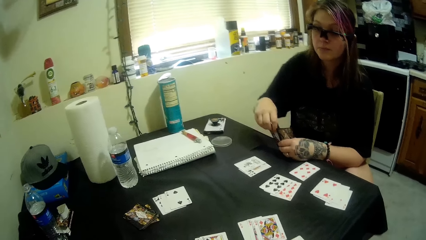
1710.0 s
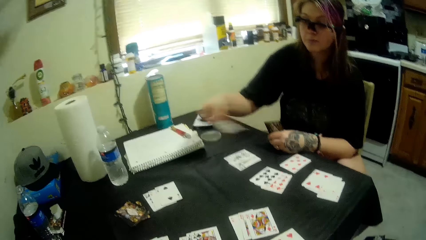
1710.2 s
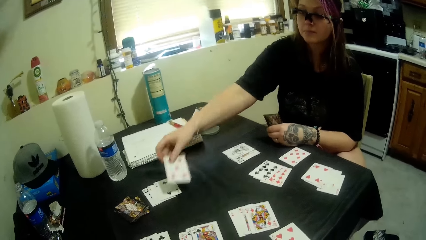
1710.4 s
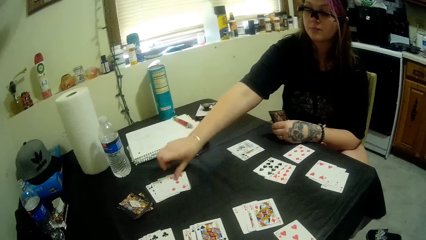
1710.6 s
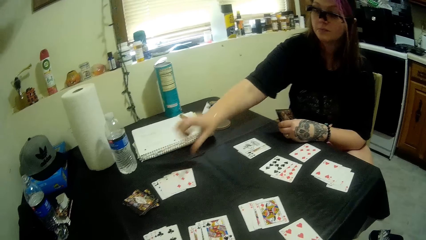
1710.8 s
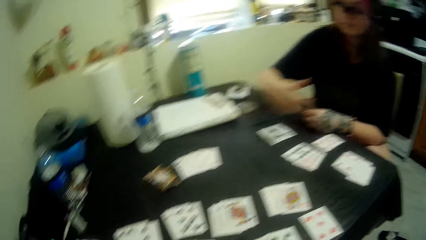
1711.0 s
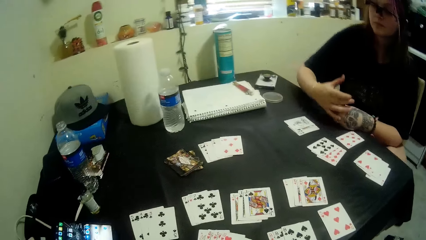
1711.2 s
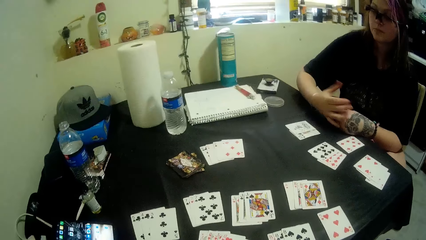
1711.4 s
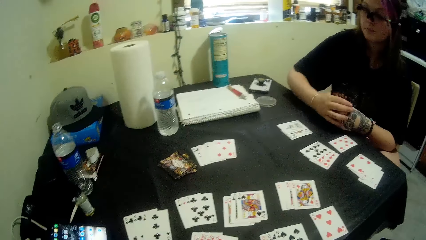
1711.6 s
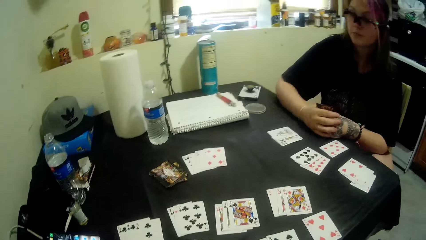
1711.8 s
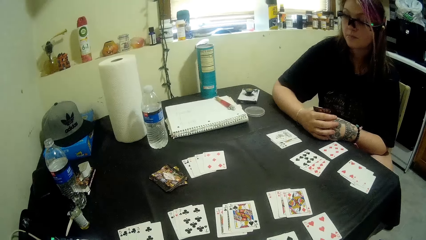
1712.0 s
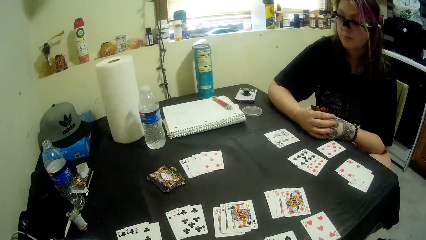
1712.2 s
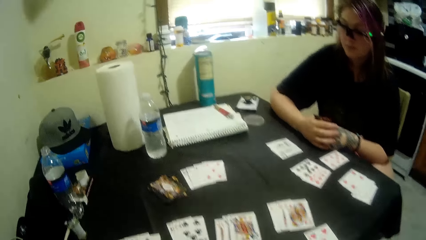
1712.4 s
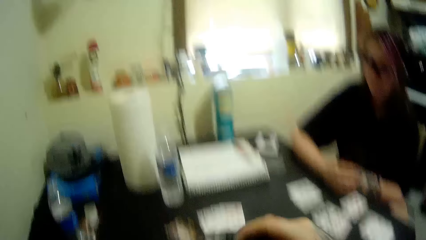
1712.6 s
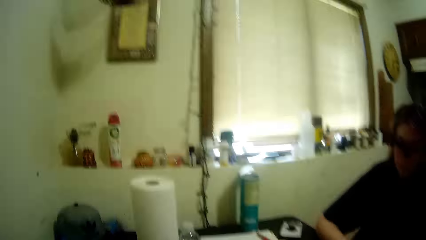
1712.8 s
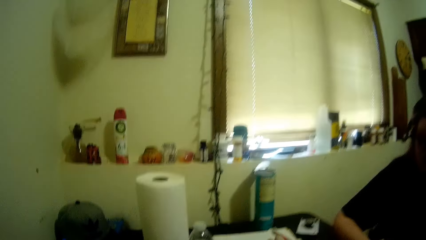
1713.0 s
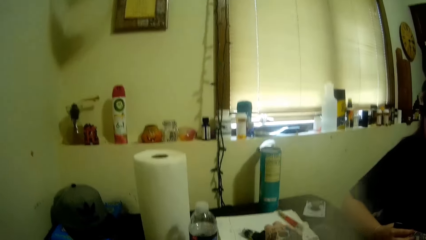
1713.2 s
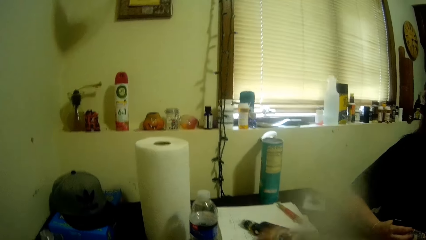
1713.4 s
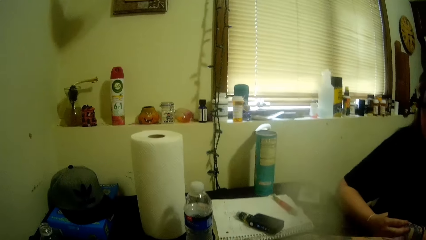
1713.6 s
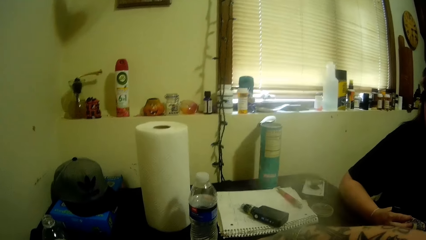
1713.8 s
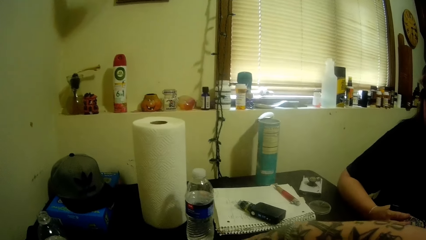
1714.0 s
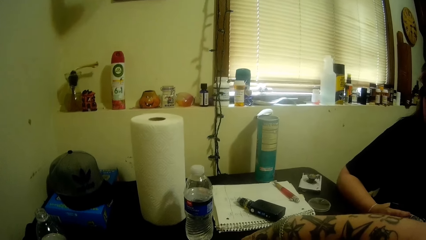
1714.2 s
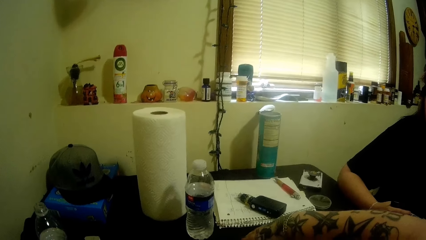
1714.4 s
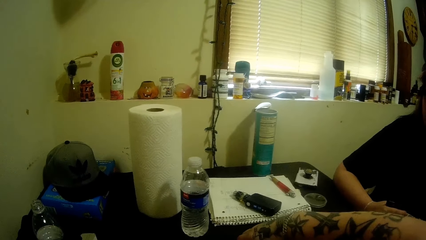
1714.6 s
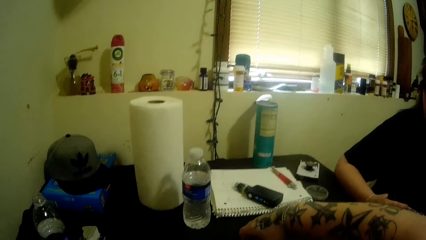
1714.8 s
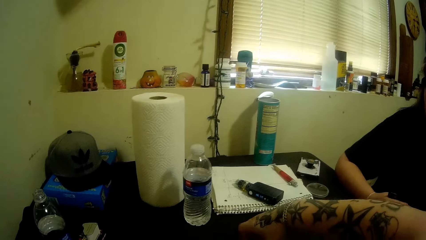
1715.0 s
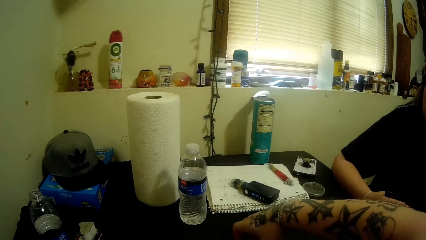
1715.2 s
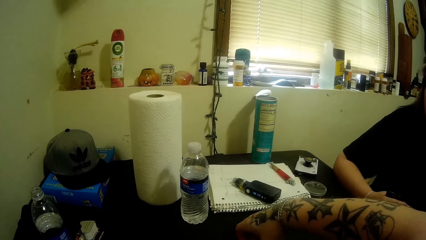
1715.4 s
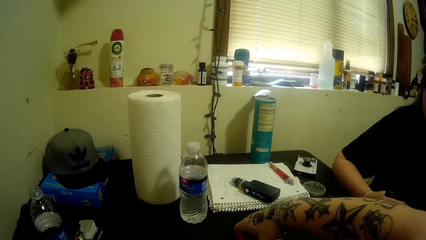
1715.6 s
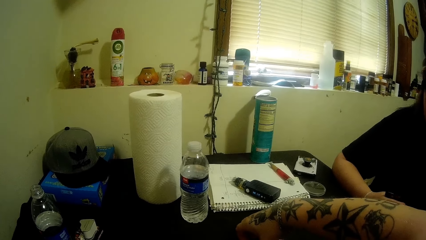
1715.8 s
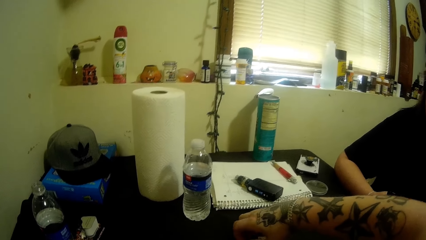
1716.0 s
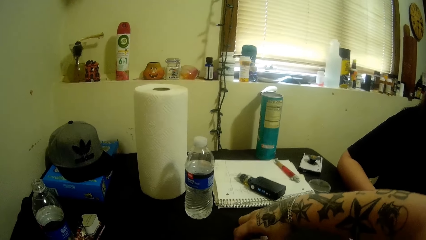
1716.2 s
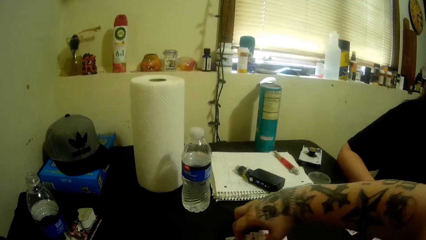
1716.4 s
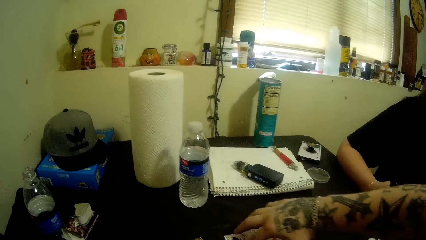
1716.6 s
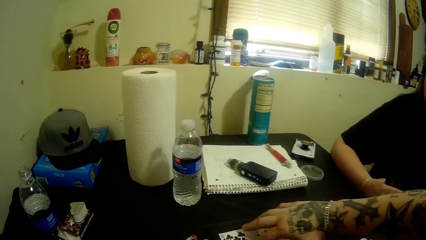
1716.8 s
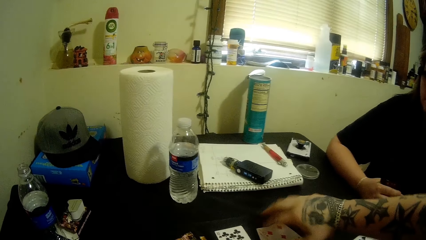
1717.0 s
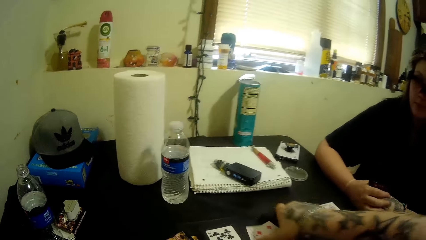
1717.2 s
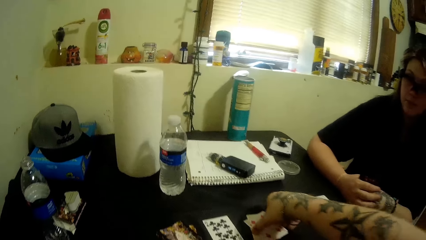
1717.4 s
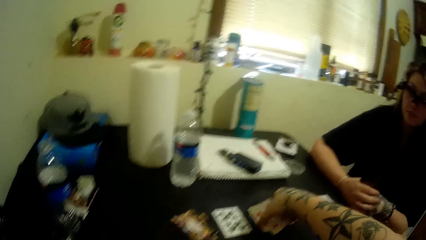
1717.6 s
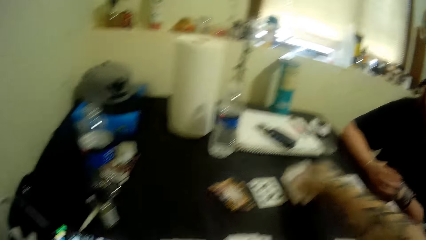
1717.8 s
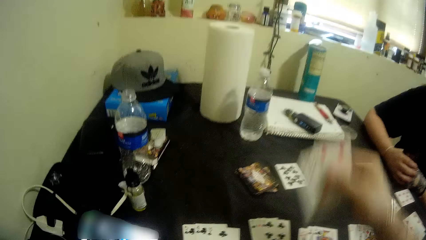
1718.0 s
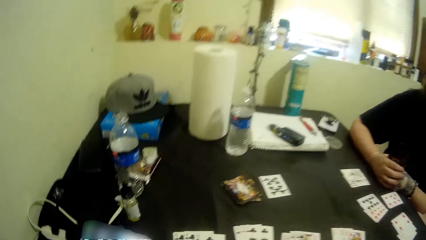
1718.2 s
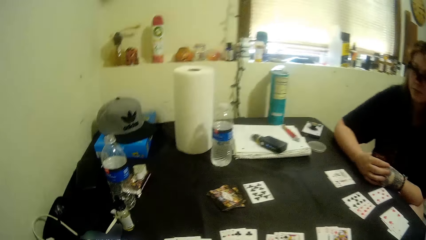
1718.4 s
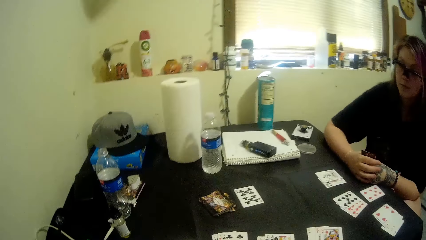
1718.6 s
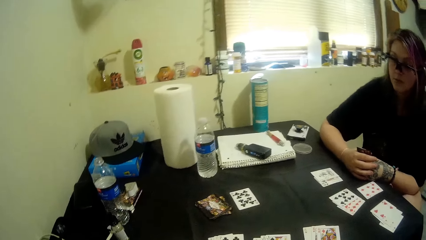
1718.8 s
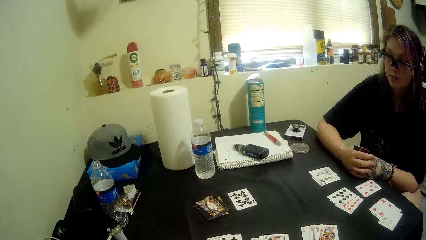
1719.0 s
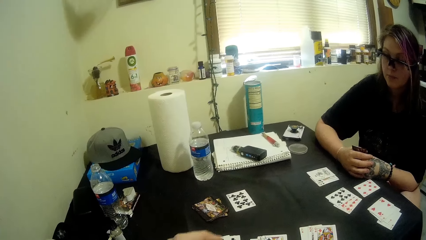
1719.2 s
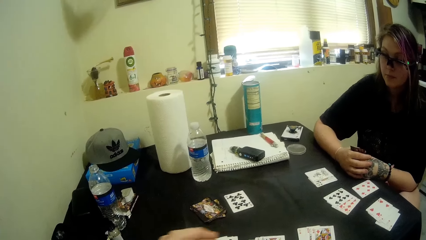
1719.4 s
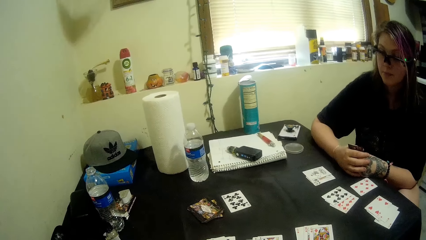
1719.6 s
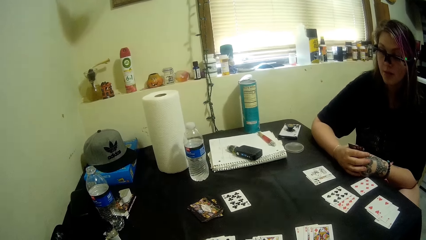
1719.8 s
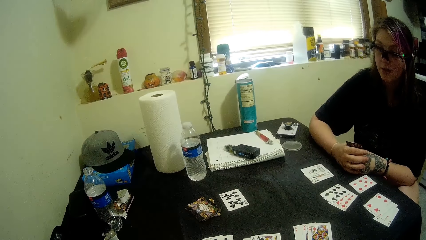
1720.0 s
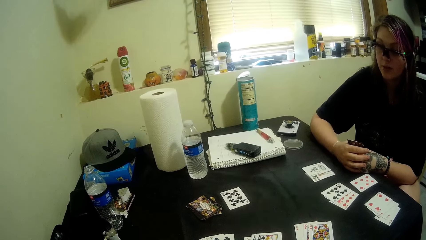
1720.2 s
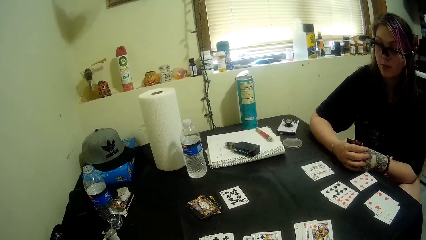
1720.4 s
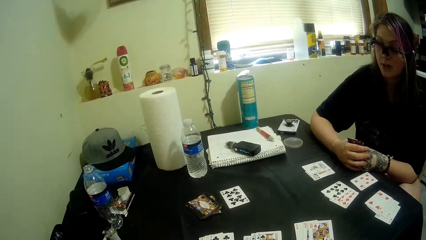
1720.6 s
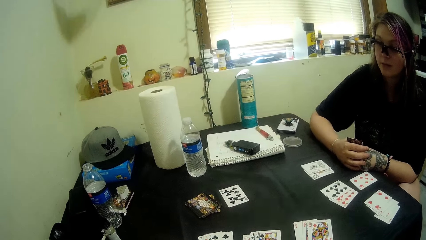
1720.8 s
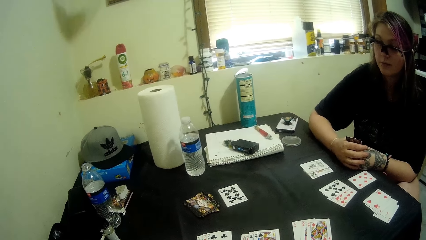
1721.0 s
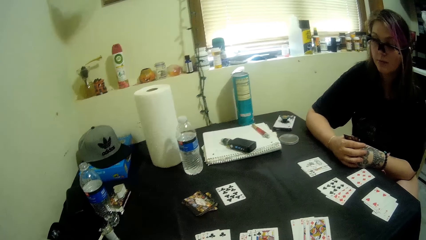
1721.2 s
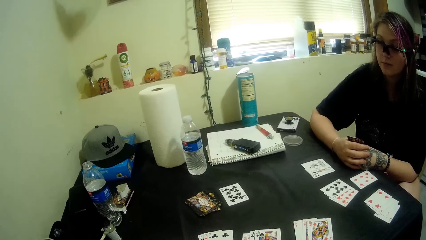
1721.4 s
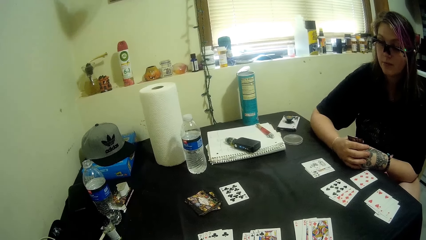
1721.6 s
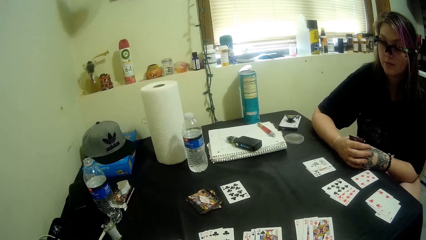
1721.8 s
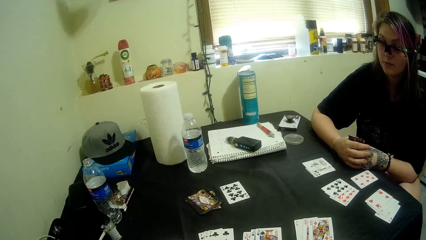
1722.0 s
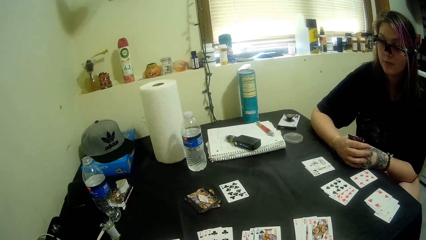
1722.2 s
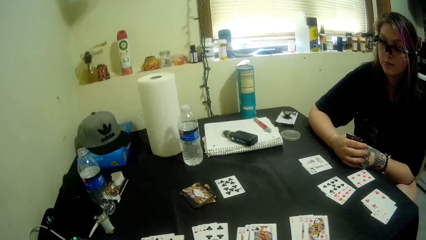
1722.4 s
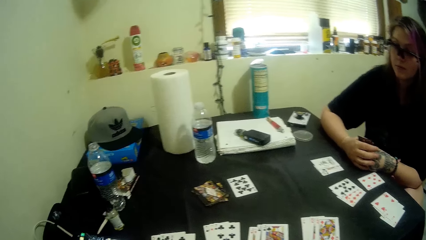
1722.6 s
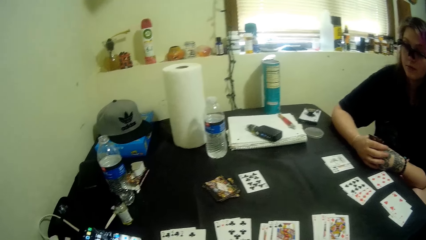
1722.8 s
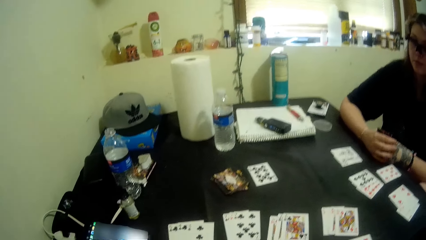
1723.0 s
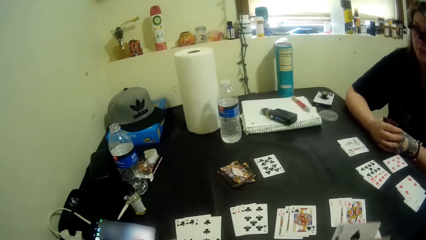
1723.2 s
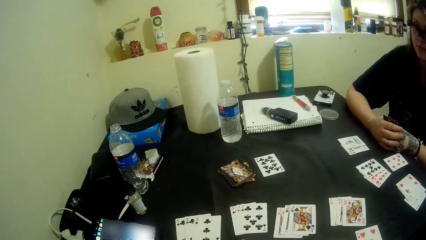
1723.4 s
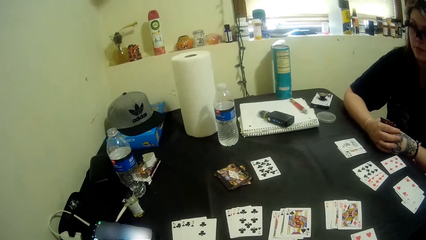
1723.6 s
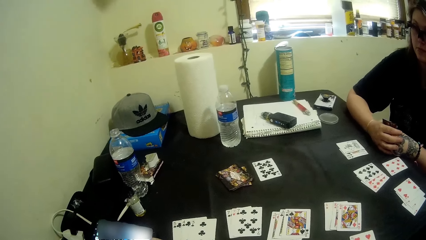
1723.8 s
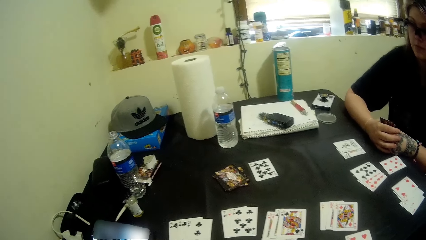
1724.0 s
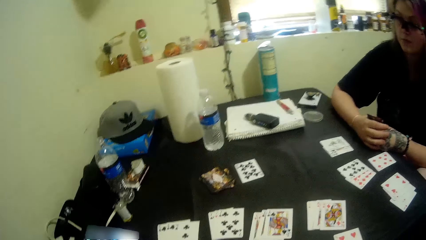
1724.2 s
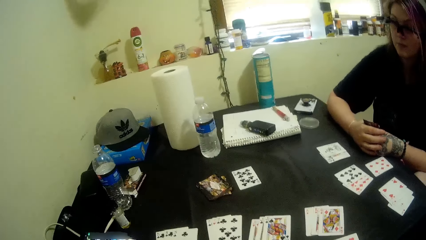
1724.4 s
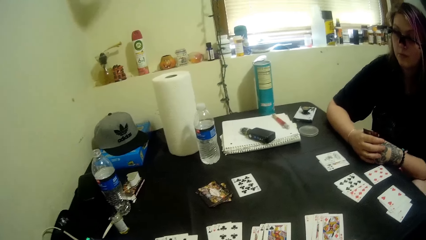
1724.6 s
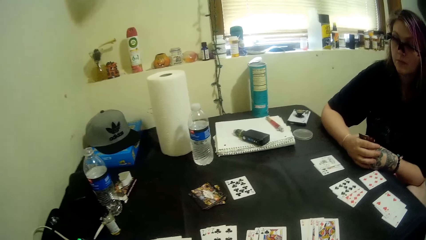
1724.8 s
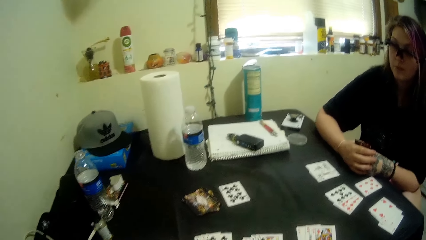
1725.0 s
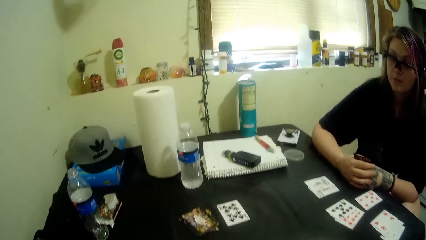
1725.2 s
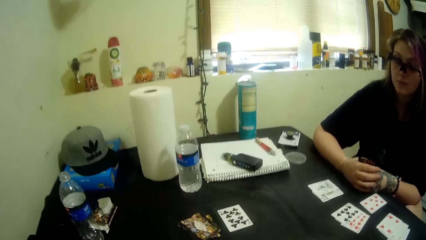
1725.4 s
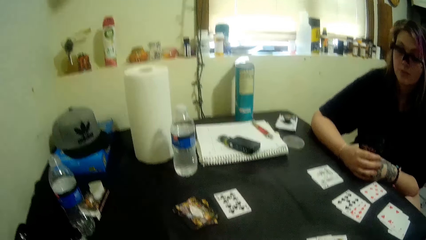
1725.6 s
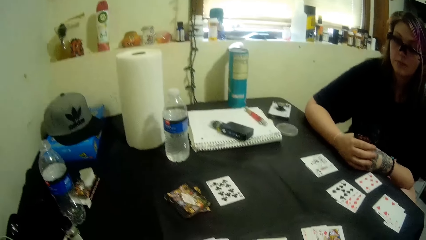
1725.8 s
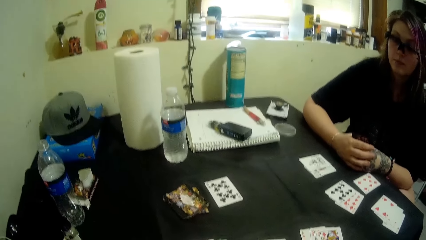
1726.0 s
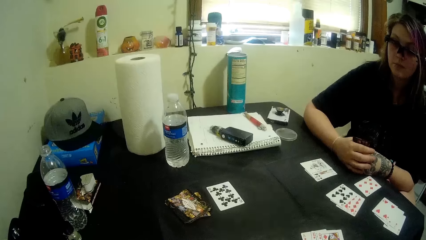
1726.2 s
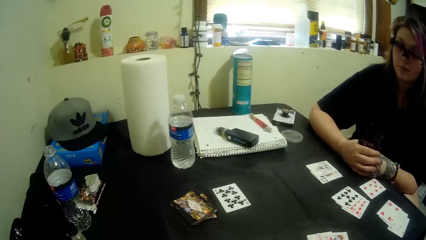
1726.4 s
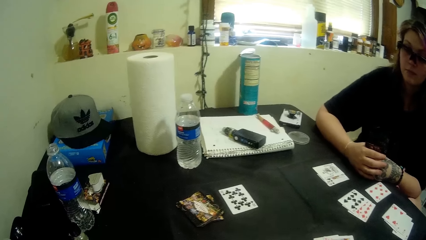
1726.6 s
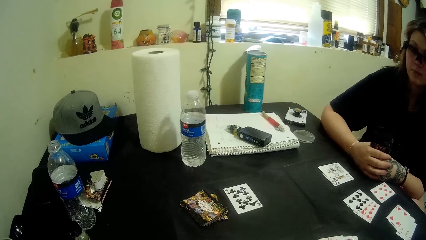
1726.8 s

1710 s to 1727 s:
A man plays a card. The man looks at the poker card. The camera wearer smokes something. They place something on the table. They pick the poker cards. They pack the cards on the table. The man talks to the camera wearer. The camera wearer holds the cards. The man looks at the poker card.
